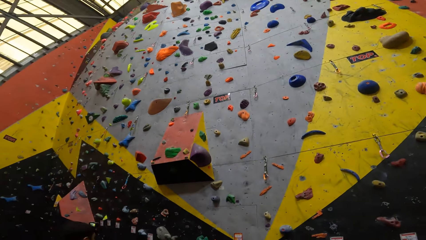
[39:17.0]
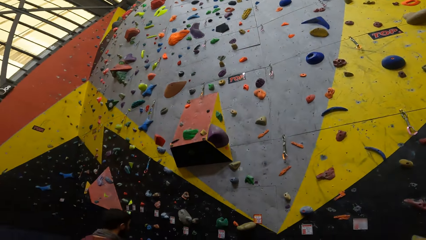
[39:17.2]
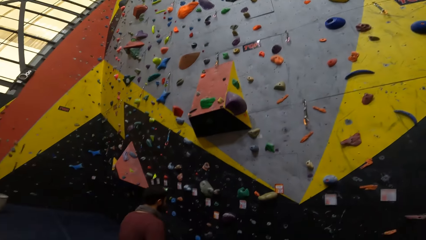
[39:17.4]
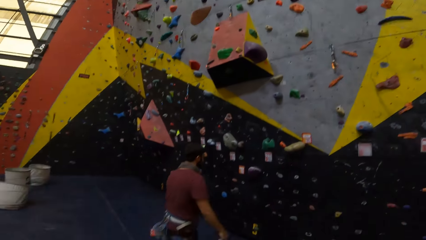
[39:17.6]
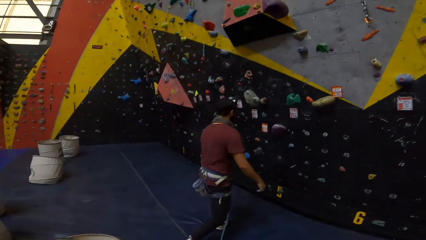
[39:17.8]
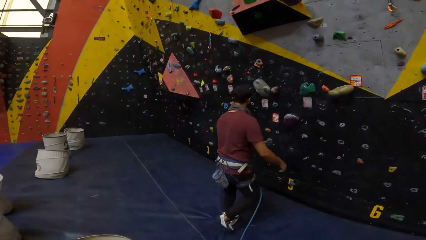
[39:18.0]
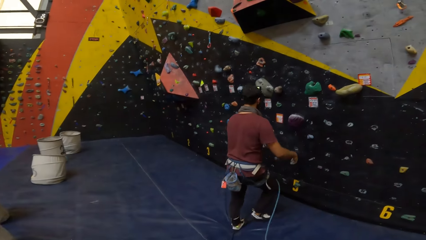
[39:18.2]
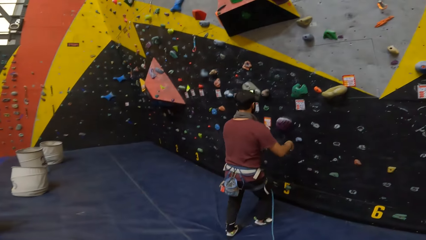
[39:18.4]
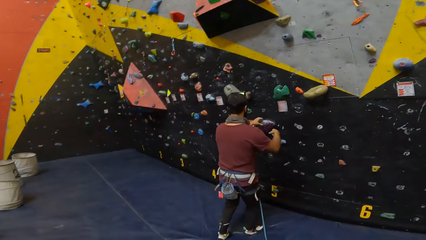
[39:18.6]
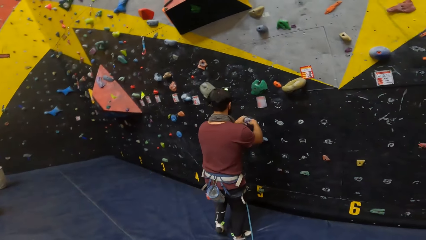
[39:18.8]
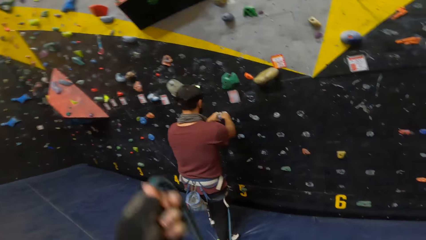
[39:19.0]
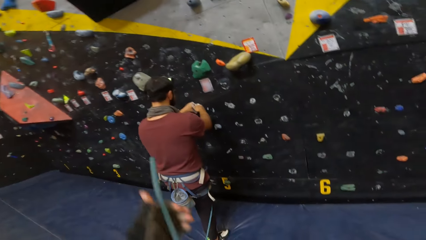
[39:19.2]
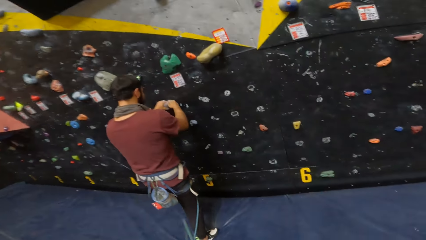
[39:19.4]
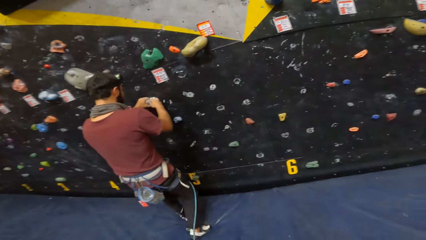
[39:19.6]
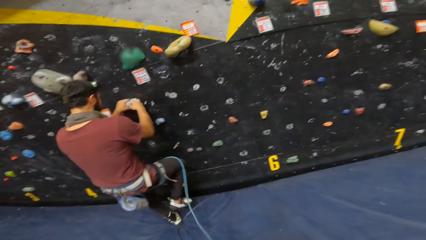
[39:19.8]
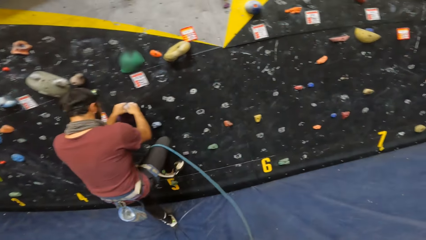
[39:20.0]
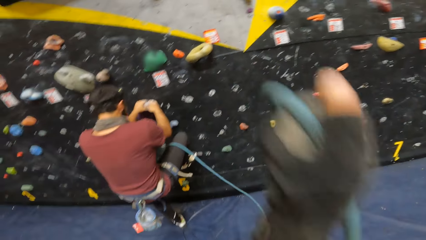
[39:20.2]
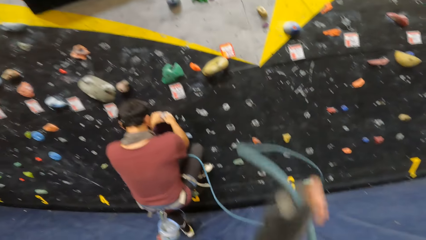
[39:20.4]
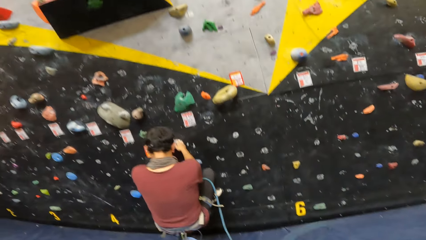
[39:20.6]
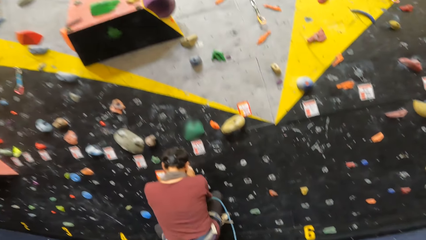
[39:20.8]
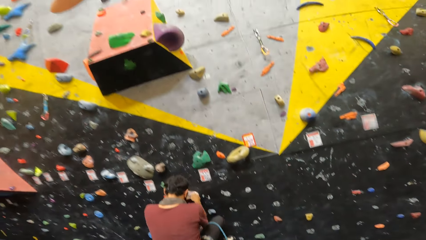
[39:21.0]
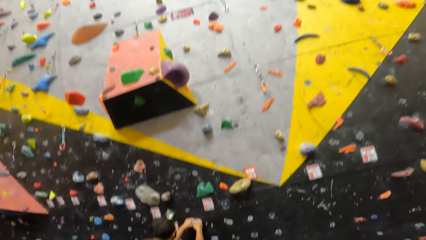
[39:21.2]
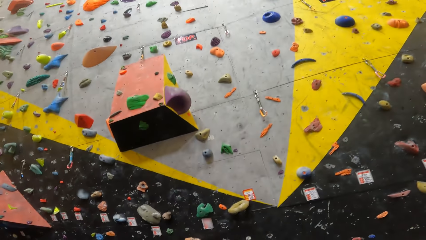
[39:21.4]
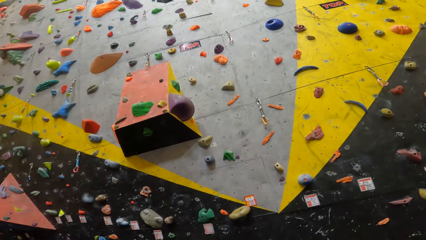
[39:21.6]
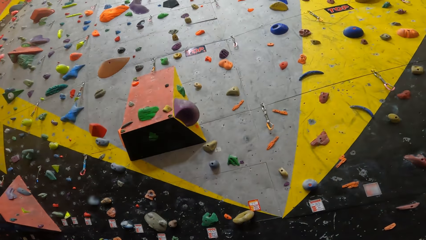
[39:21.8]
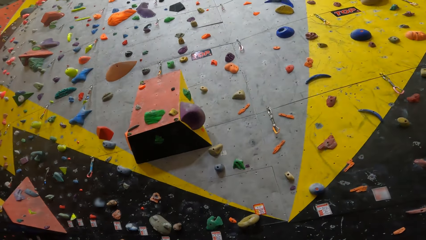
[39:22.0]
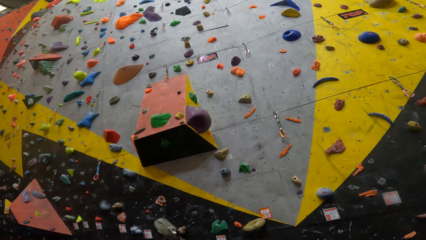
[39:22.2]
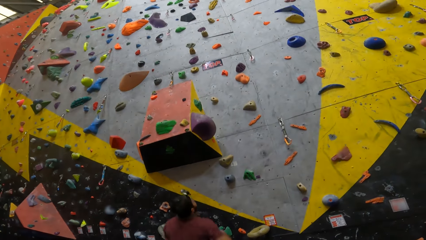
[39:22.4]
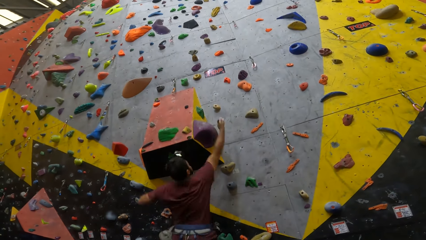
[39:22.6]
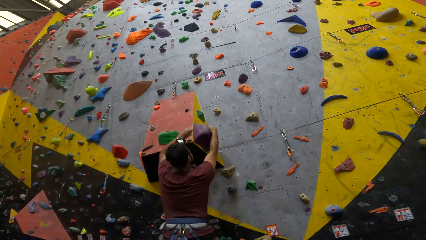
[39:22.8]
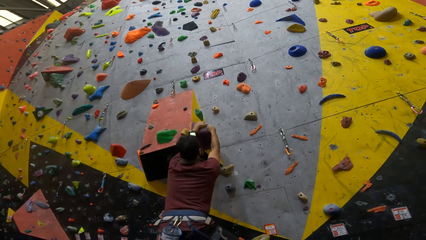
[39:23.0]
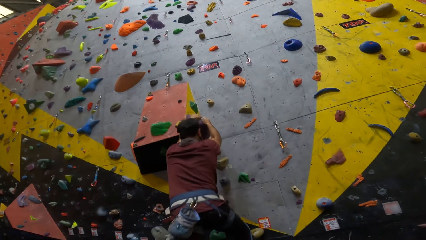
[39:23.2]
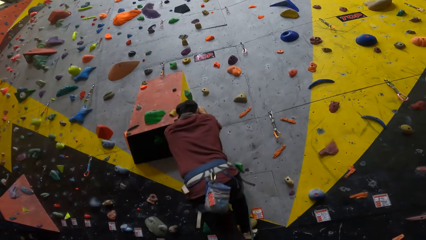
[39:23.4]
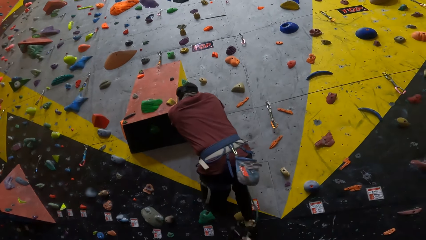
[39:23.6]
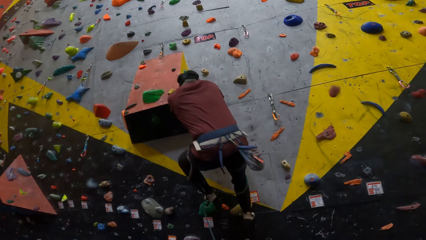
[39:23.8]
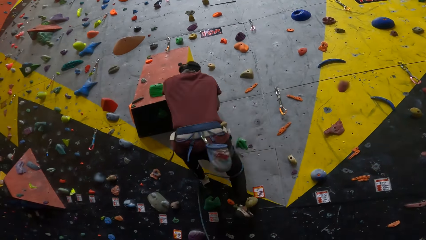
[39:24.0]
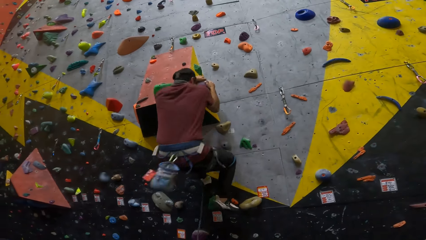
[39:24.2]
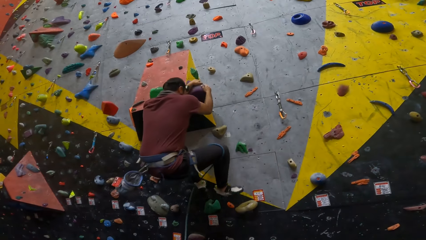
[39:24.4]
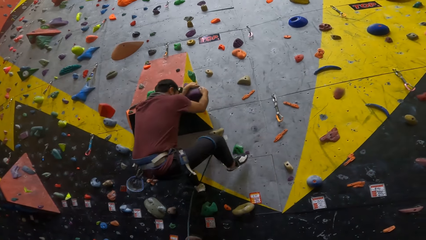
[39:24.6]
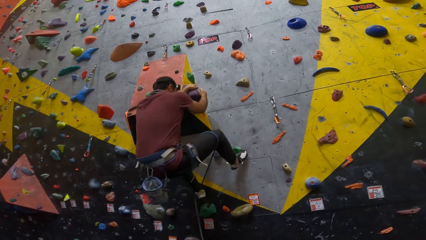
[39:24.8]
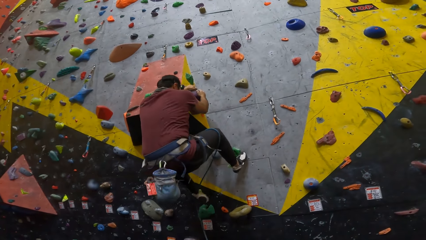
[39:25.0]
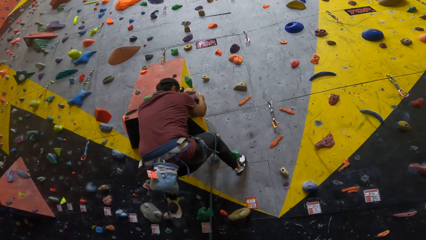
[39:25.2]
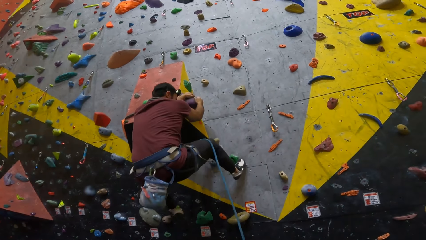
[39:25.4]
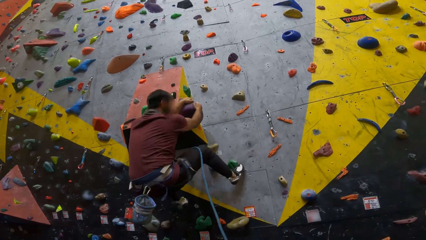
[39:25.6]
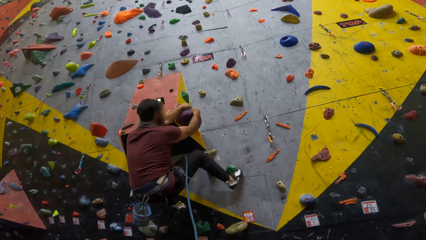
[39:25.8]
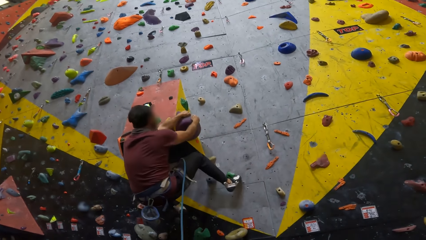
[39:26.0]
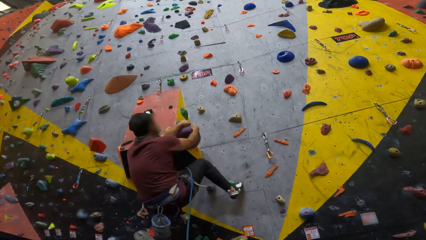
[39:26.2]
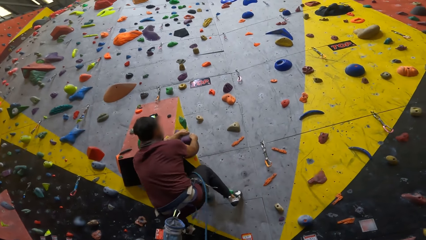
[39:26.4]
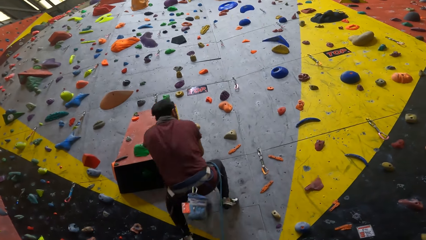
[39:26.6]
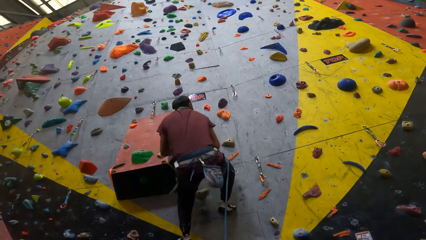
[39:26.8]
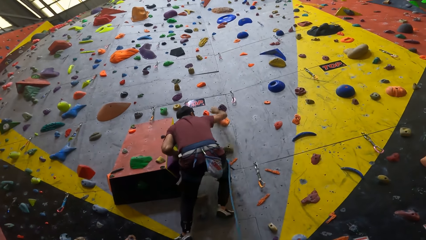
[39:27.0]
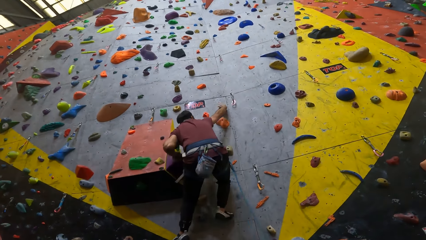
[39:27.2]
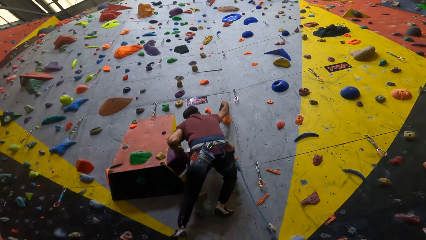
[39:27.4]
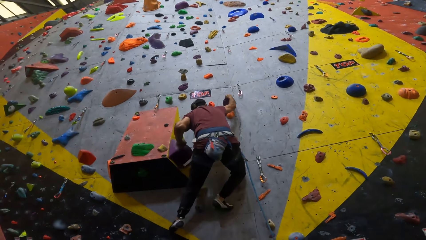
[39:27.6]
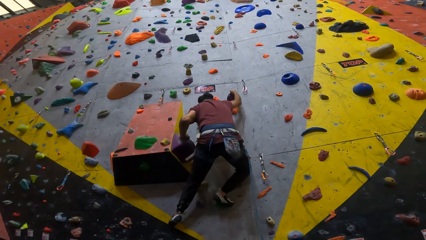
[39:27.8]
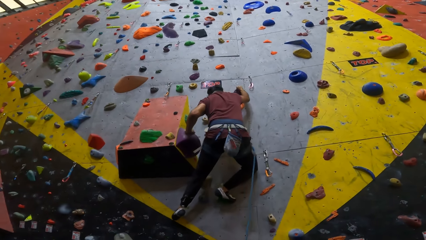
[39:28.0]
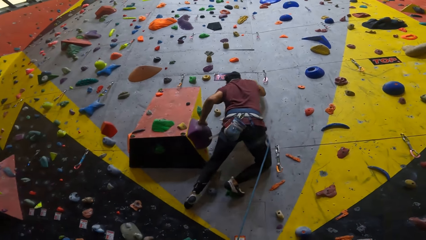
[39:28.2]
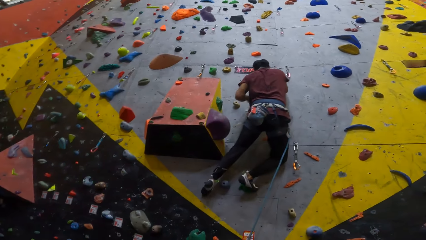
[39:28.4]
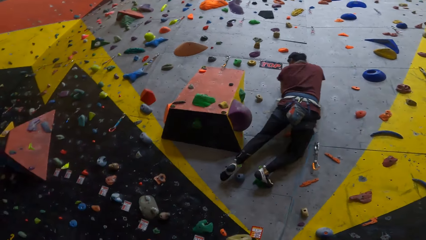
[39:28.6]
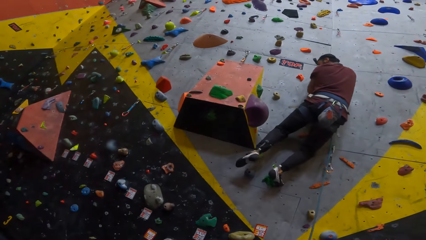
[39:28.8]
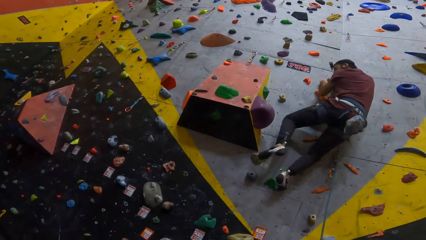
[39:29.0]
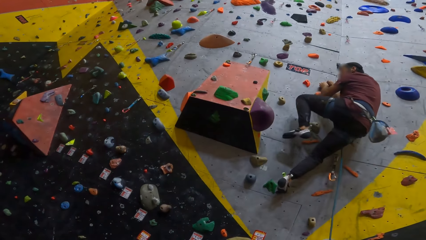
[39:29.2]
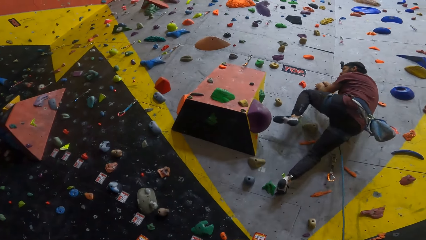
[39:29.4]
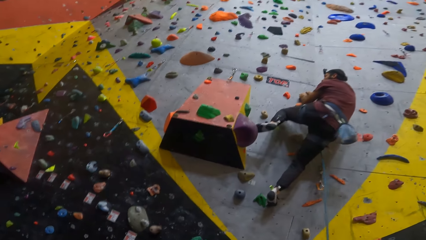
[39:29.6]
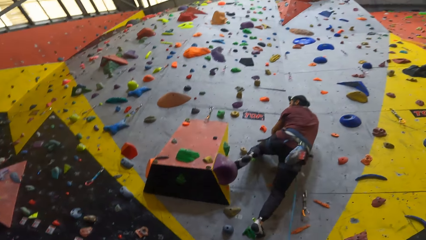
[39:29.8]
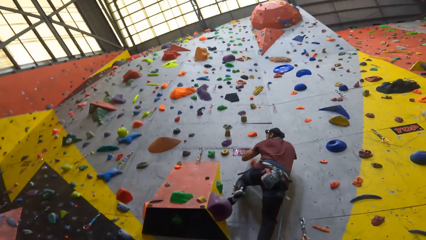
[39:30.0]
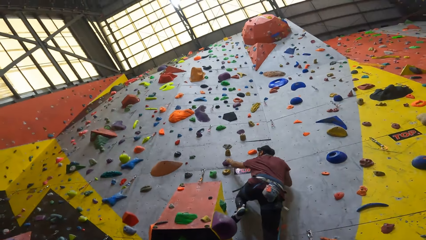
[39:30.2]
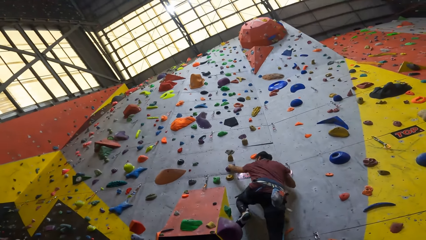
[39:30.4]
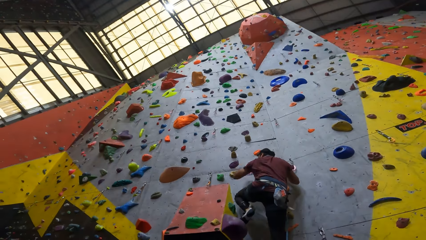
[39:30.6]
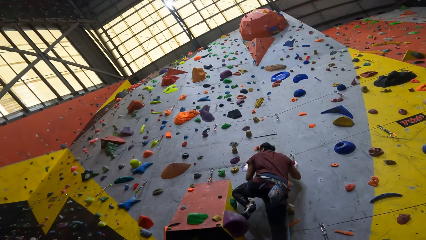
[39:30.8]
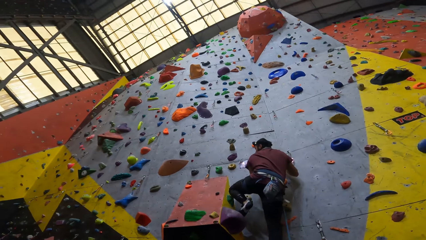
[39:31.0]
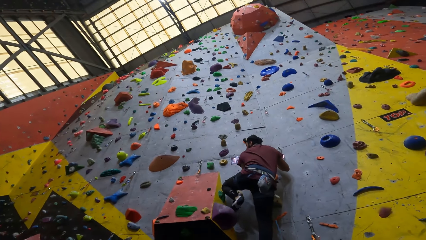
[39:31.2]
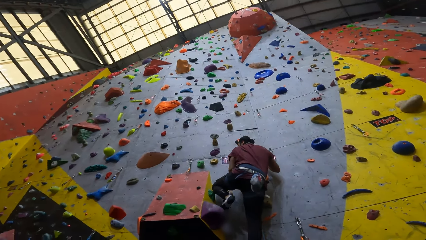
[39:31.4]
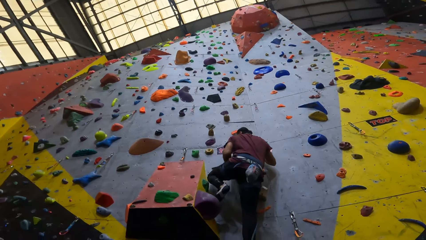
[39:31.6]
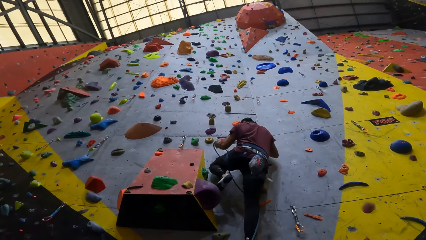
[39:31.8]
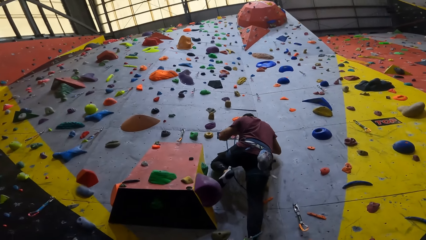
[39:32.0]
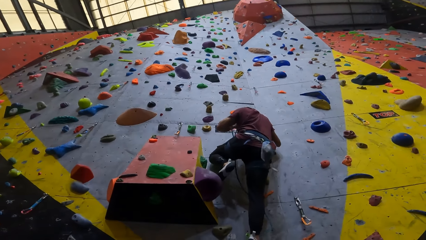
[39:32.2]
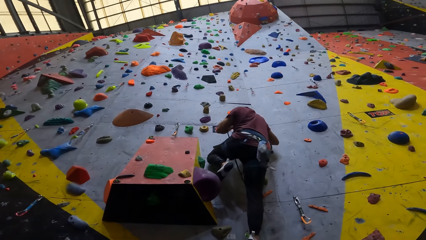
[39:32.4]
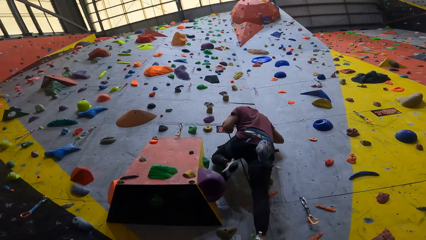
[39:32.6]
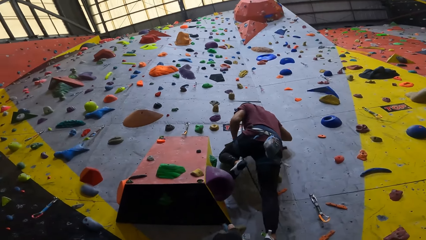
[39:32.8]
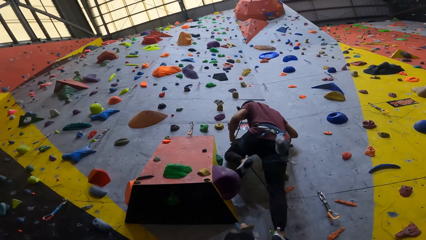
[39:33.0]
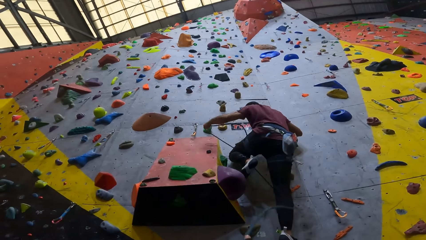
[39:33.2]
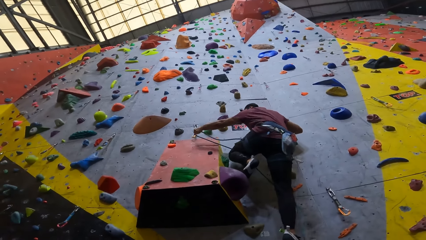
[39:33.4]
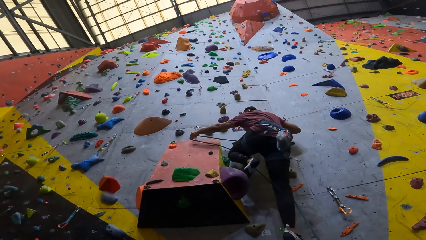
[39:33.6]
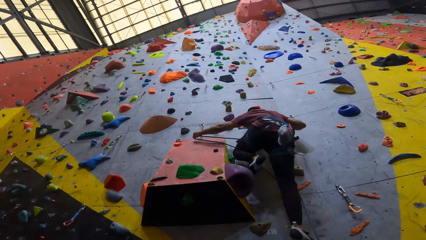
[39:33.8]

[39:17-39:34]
The camera wearer looks around. A man walks towards the wall. The camera wearer holds a rope. The man climbs up the wall. The camera wearer walks ahead and moves around the rope. They look at the wall. The man climbs up the wall. The camera wearer looks at the man. They walk ahead. They look ahead. The man hooks the rope on the wall. The camera wearer looks at the man.
